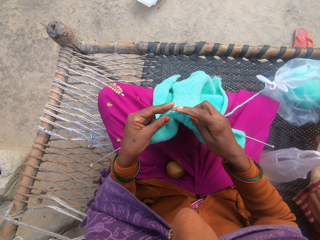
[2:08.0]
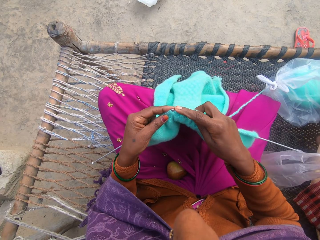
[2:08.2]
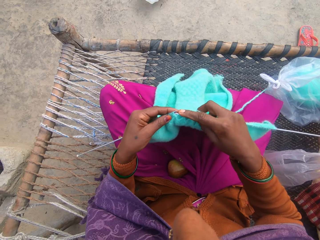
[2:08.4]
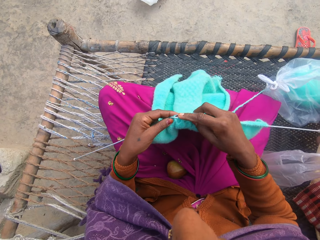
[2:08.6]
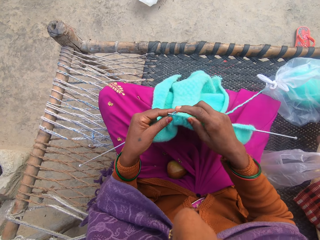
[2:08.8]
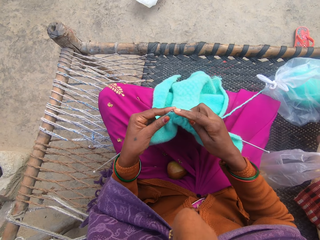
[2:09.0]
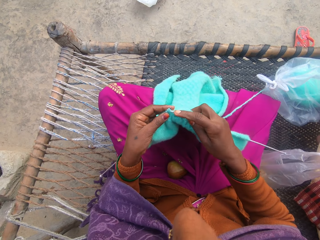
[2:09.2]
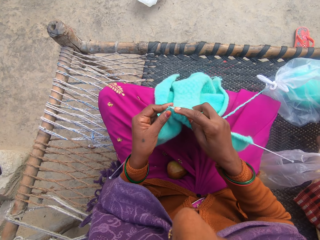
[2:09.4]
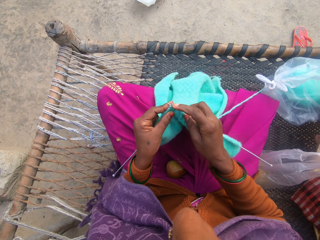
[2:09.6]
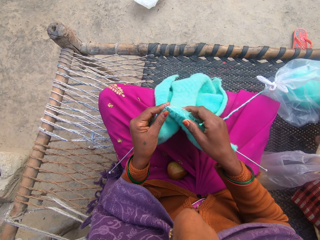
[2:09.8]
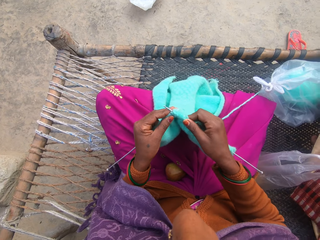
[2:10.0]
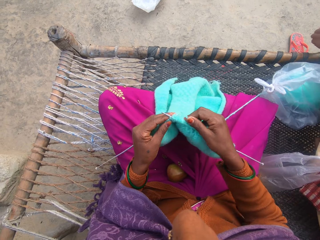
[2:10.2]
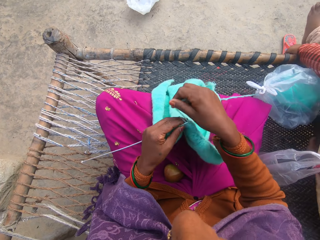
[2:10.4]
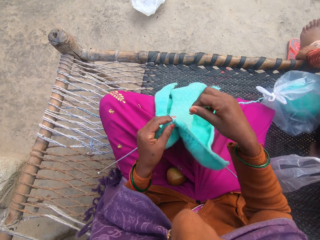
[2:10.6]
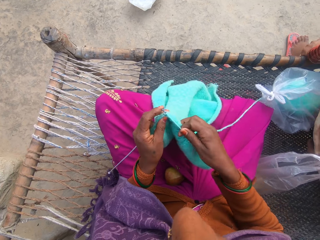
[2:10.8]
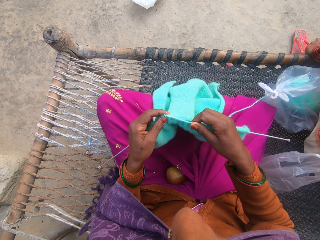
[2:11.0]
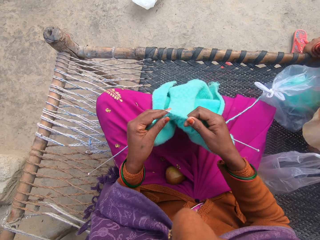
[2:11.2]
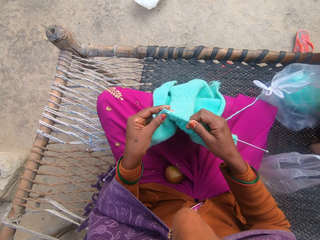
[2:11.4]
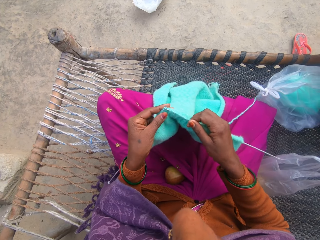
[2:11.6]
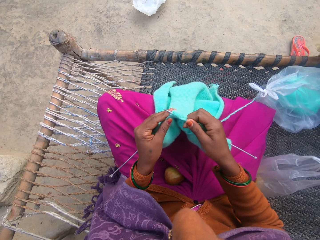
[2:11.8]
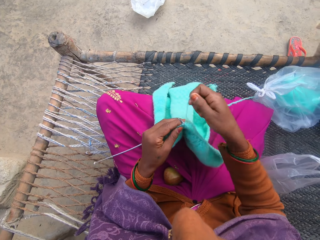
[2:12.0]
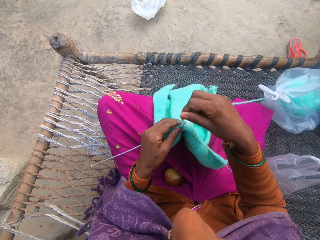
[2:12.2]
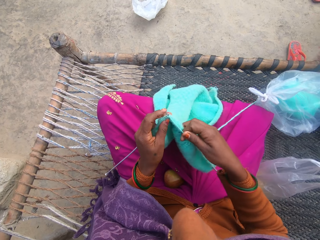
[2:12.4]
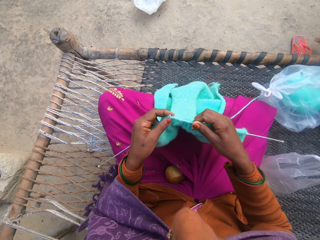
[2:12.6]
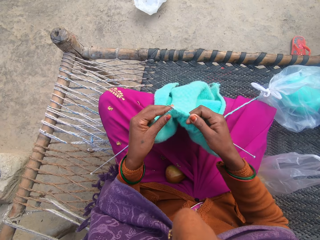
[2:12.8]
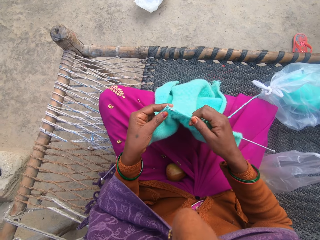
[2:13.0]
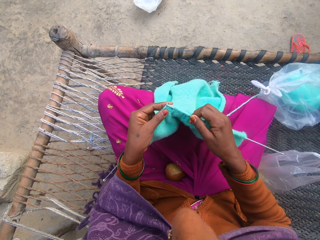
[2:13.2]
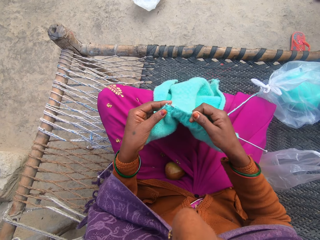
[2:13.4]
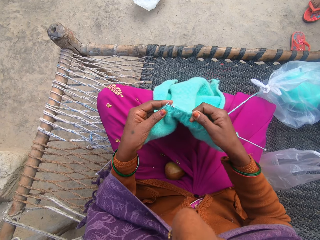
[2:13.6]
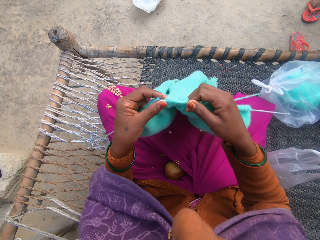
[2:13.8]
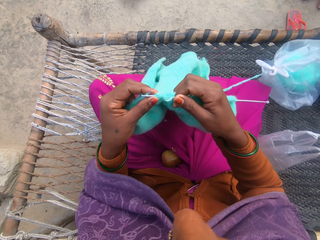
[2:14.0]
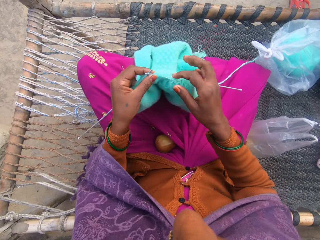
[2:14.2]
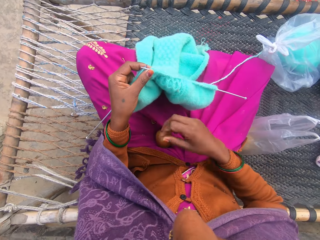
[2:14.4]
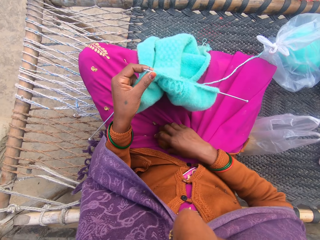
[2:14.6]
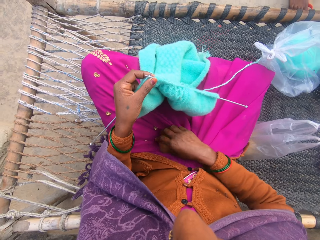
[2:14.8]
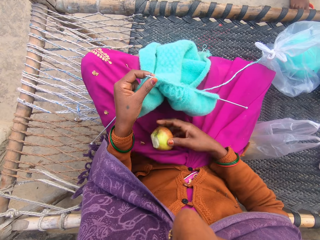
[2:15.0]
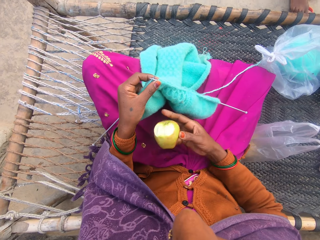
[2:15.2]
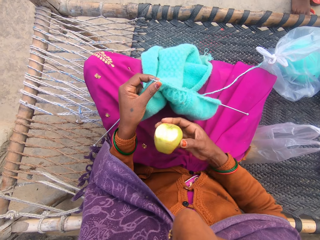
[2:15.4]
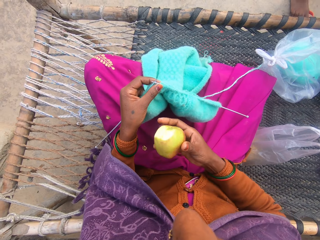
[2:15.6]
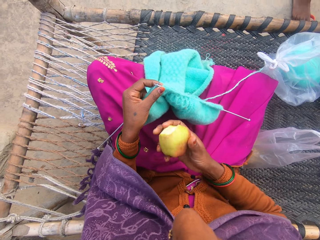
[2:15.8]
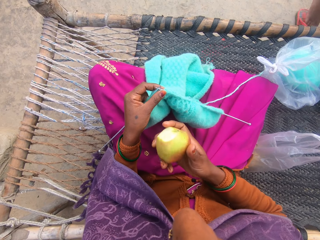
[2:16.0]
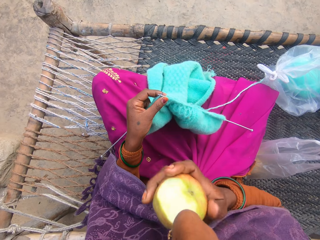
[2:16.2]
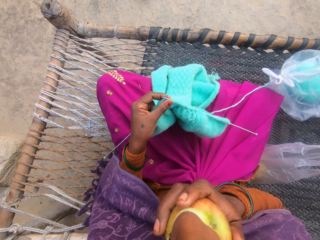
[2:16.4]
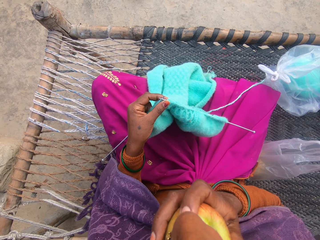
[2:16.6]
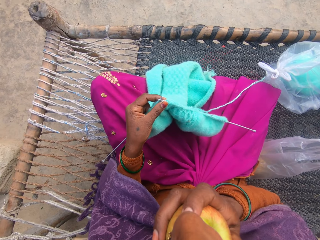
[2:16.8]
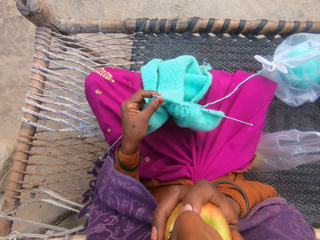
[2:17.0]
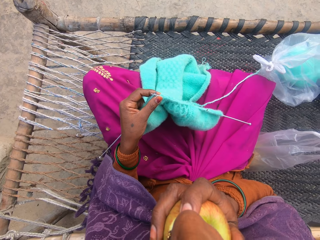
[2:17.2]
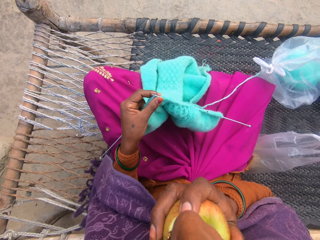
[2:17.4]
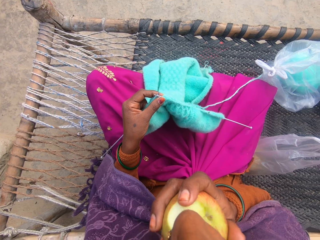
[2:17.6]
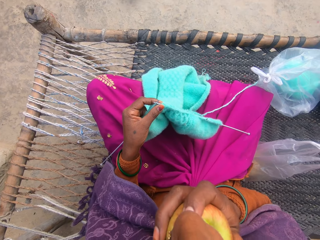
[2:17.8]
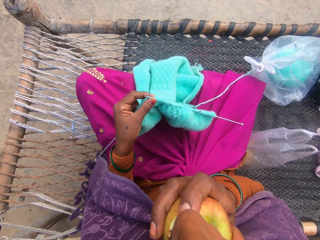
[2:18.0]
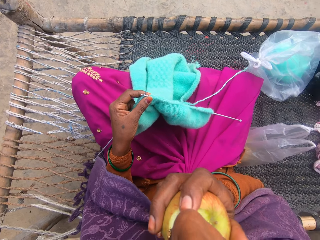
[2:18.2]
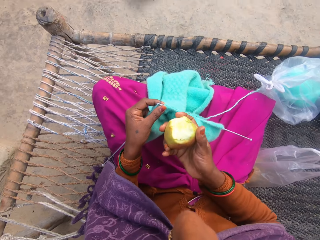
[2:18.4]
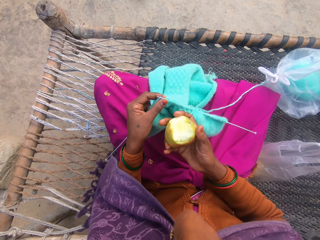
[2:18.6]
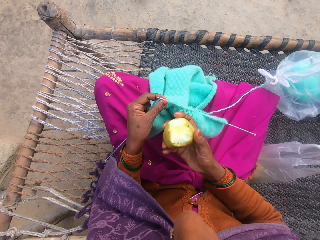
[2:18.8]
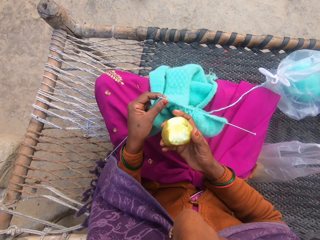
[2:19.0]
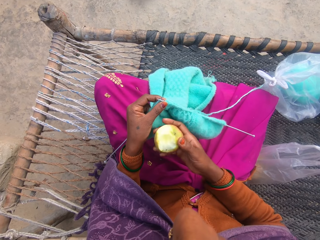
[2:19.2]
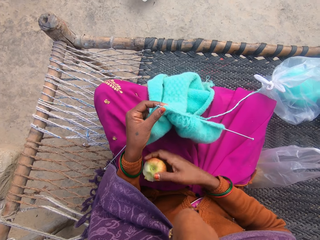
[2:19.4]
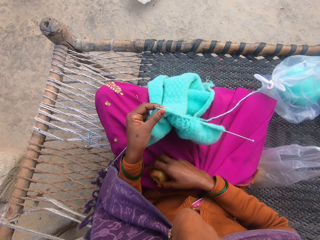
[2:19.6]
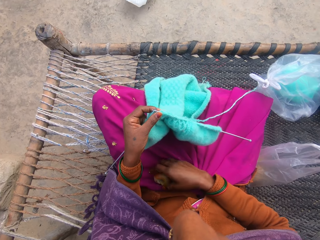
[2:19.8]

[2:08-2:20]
The camera wearer knits the cloth. The girl drops a polythene beside the camera wearer. The camera wearer rolls the string on the knitting needle. She knits the cloth. The girl leaves the charpoy. The camera wearer rolls the string on the knitting needle. She knits the cloth. She picks the apple from her cloth between her thighs. The girl wears her flip flops. The camera wearer eats the apple.

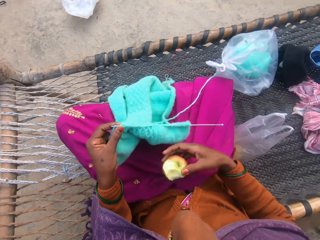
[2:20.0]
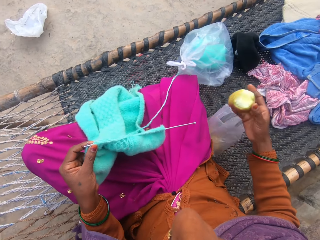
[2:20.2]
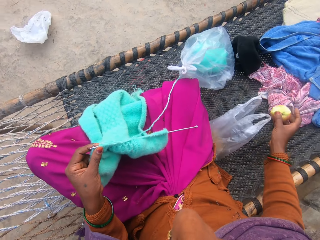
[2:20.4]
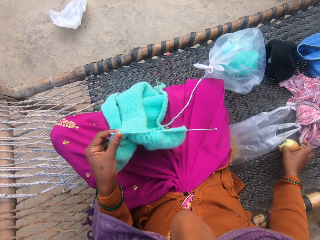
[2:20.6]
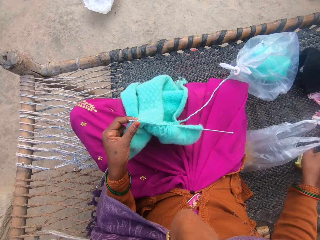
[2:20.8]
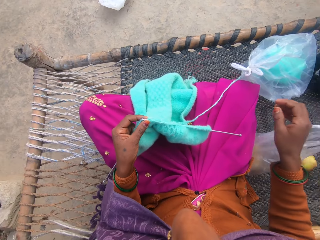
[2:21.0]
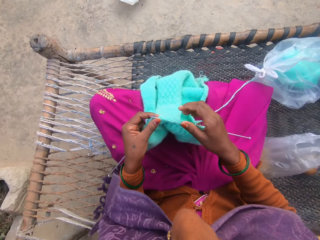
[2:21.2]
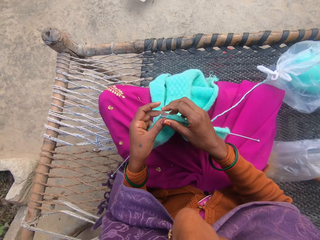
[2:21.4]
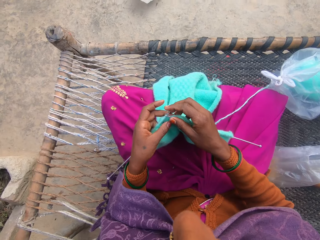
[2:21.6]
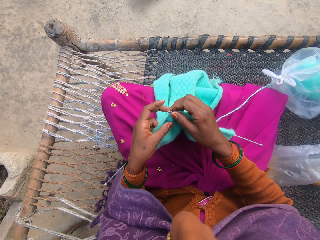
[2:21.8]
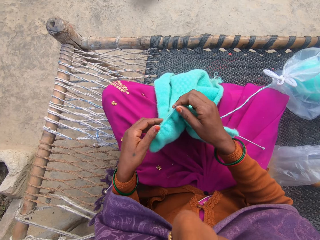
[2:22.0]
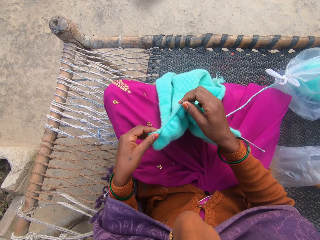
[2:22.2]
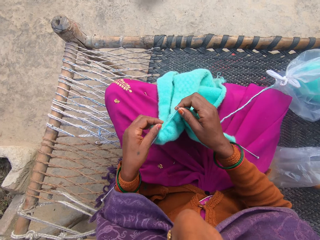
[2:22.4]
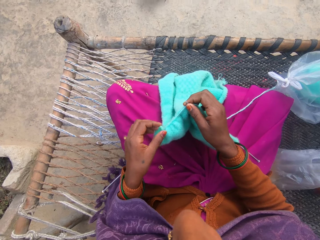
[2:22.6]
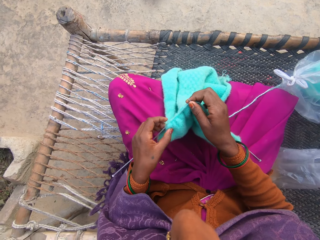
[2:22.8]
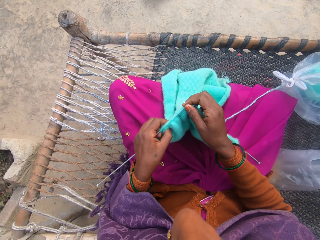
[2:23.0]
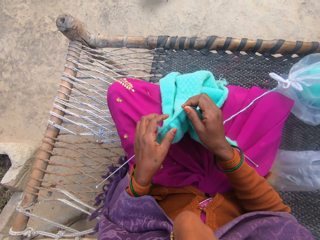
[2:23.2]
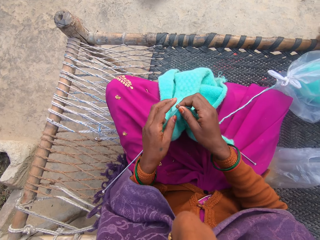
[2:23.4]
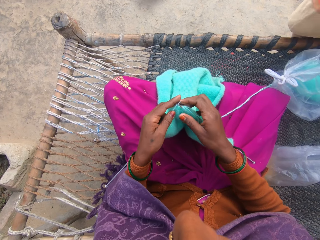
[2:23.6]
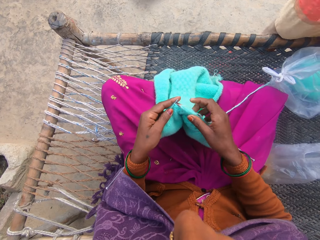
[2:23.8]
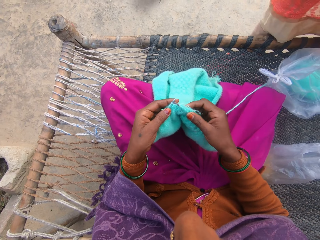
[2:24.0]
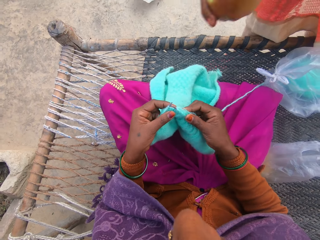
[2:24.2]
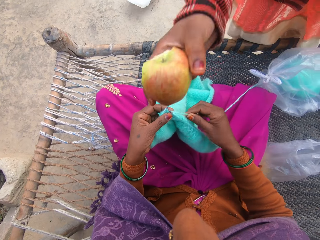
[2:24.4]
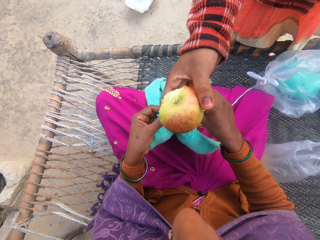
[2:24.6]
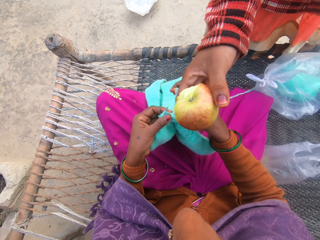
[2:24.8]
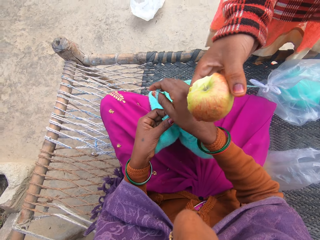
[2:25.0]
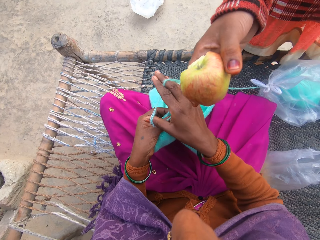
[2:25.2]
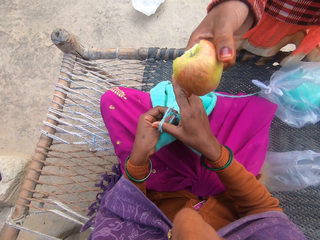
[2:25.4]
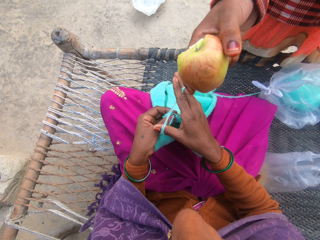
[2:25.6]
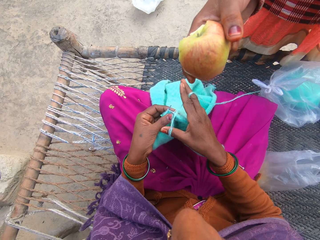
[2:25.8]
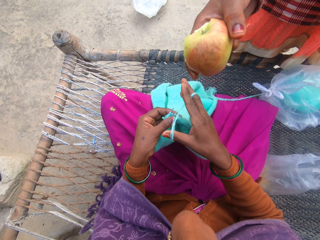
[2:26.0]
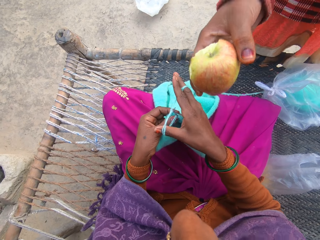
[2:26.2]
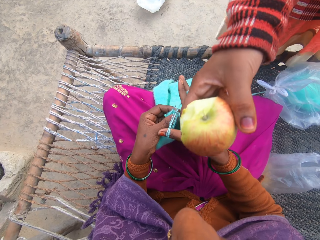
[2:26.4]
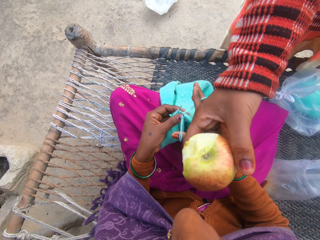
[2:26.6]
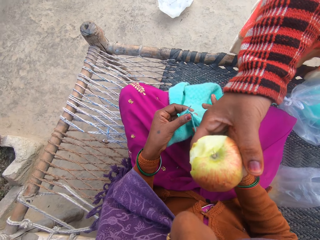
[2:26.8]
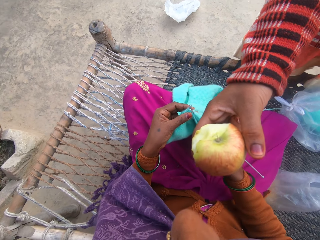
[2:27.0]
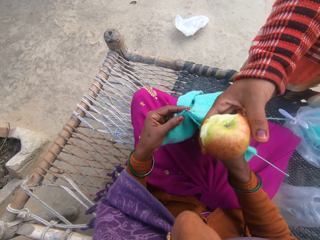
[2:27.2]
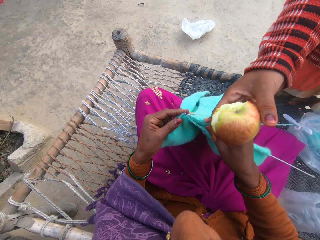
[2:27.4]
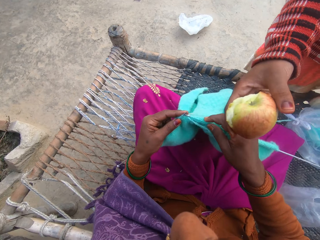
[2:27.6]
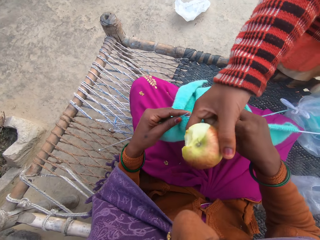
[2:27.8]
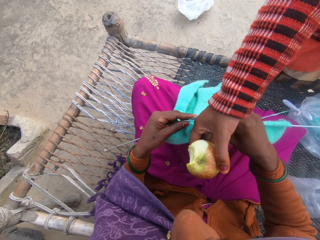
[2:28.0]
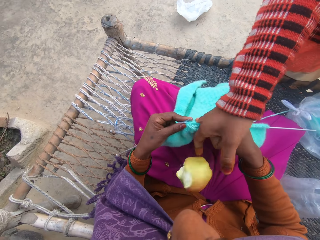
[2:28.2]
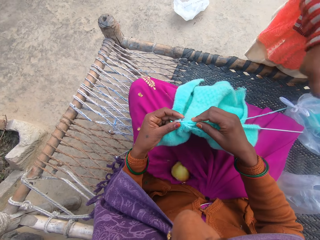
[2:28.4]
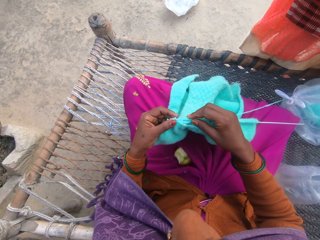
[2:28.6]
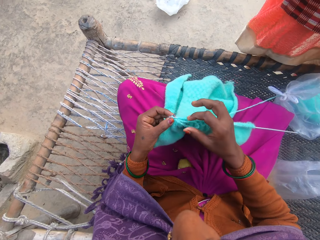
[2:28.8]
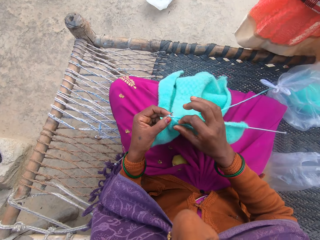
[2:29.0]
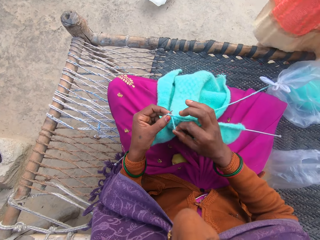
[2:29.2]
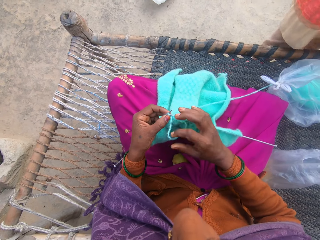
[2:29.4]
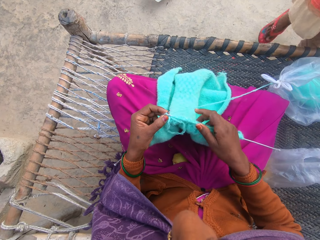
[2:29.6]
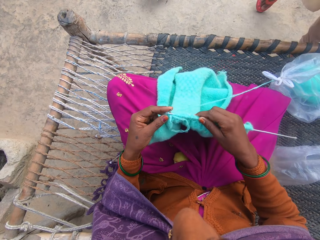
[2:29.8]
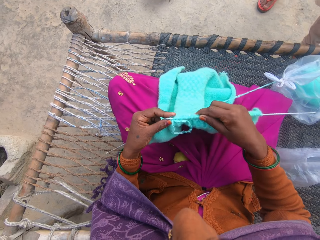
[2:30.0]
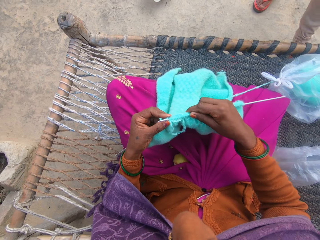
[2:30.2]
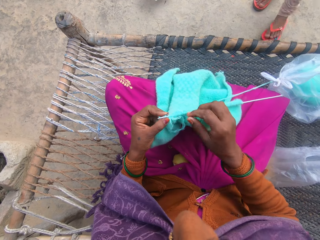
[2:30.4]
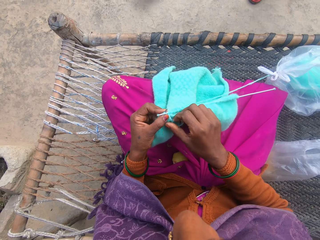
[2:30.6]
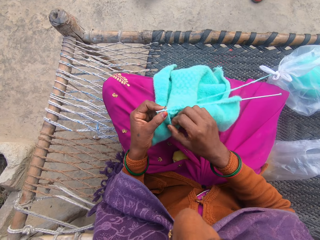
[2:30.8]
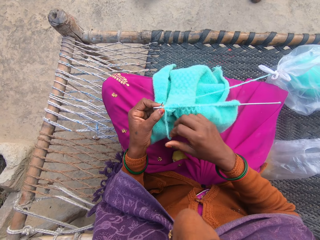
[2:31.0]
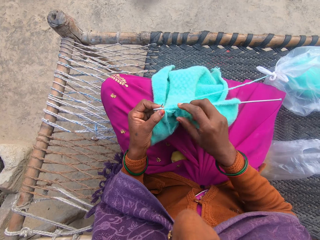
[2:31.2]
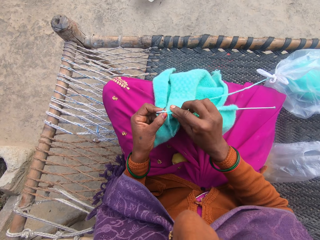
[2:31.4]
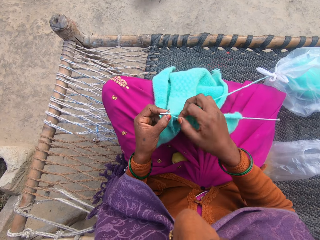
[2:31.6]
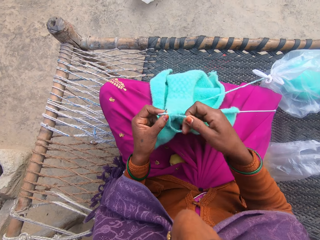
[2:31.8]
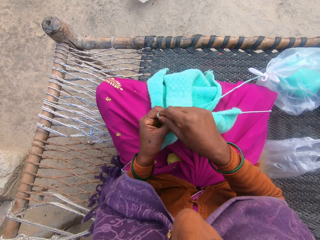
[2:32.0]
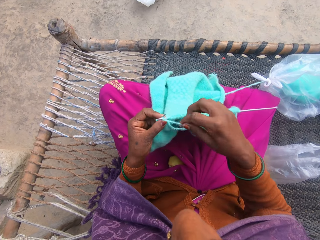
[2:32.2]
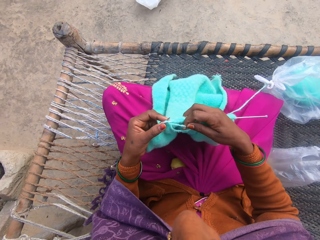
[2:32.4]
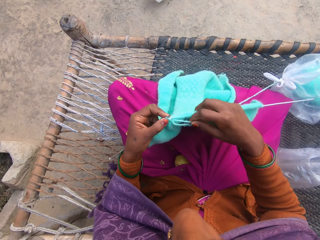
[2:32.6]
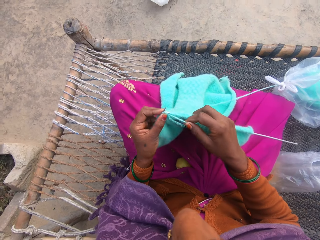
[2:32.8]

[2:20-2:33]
The camera wearer drops the apple on the charpoy. They knit with thread from a yarn on the charpoy. They talk to the girl. The girl picks the apple from the charpoy. The girl talks to the camera wearer. The girl offers the camera wearer the apple. The girl drops the apple in her hand on the cloth between the thighs of the camera wearer. The girl walks away. The camera wearer rolls the string on the knitting needle. They knit the cloth.
